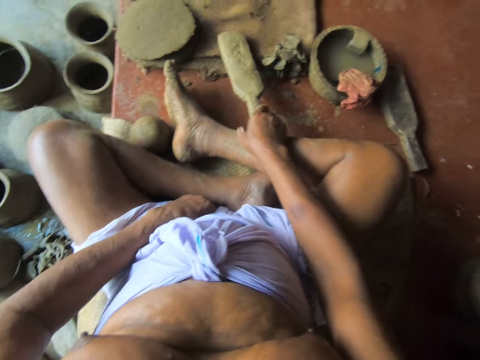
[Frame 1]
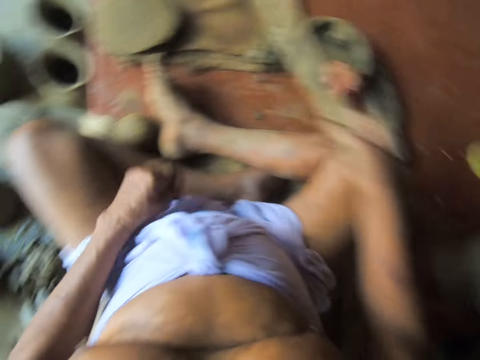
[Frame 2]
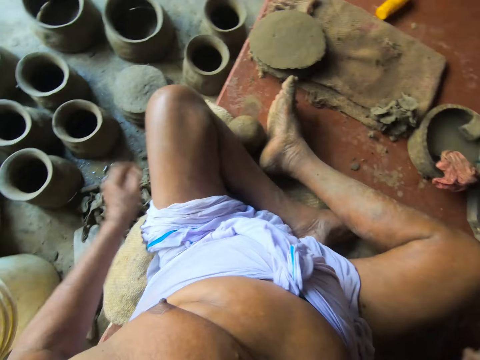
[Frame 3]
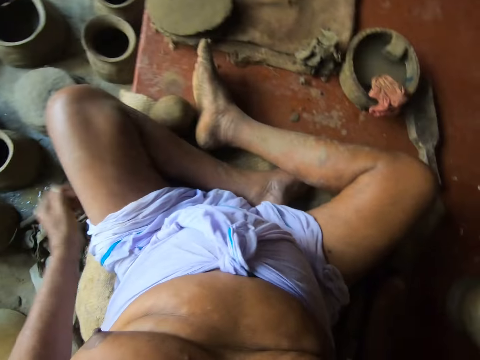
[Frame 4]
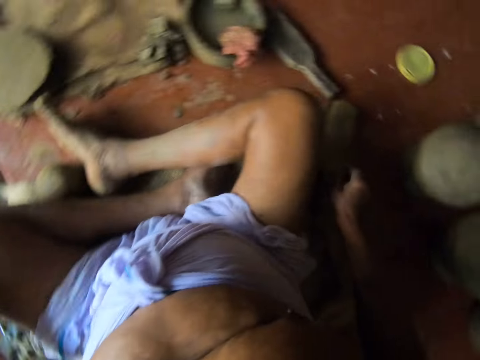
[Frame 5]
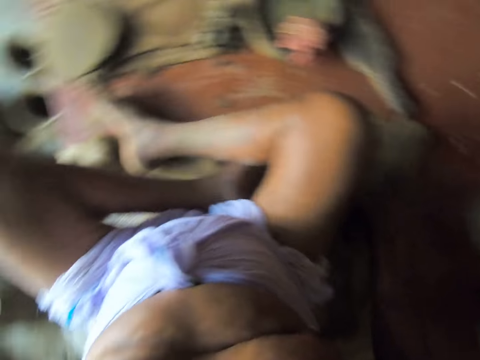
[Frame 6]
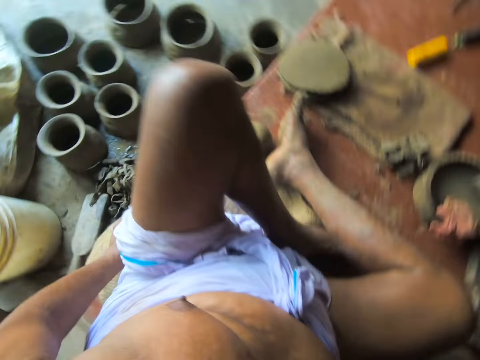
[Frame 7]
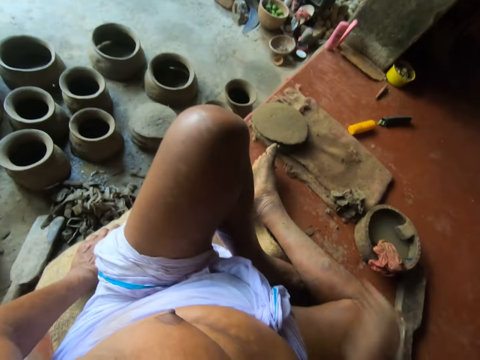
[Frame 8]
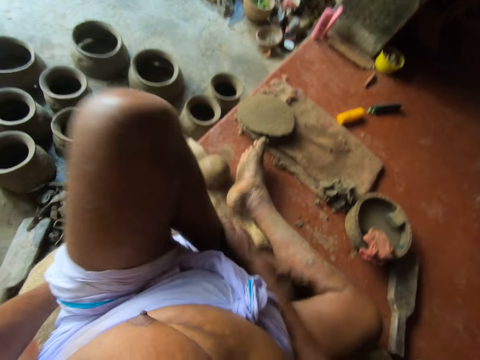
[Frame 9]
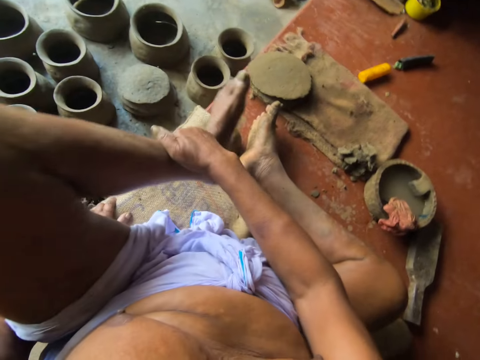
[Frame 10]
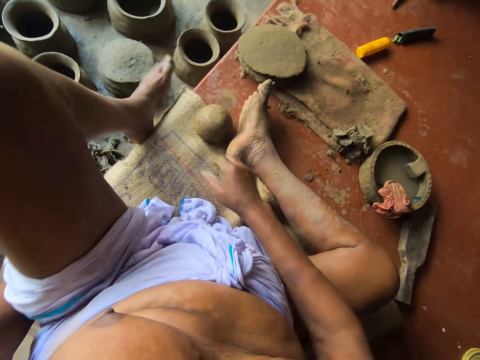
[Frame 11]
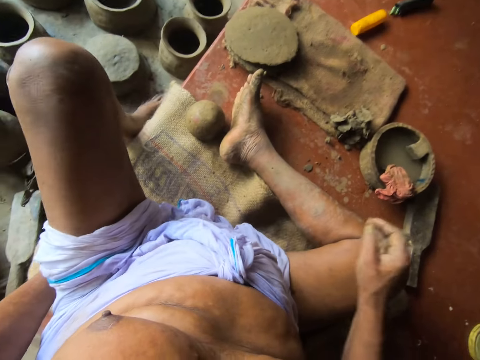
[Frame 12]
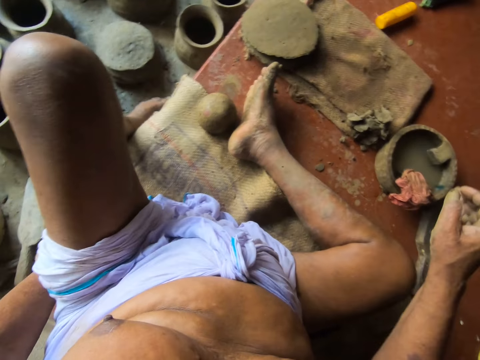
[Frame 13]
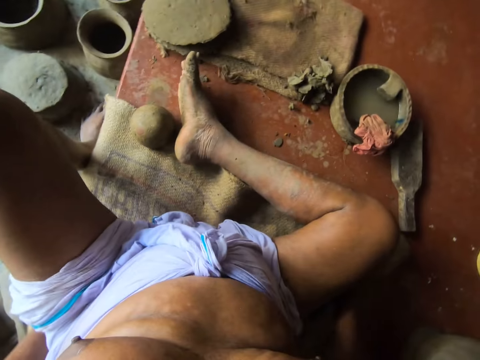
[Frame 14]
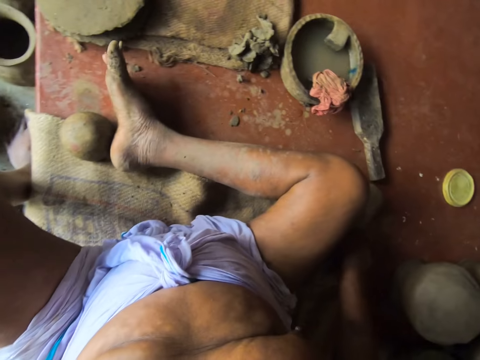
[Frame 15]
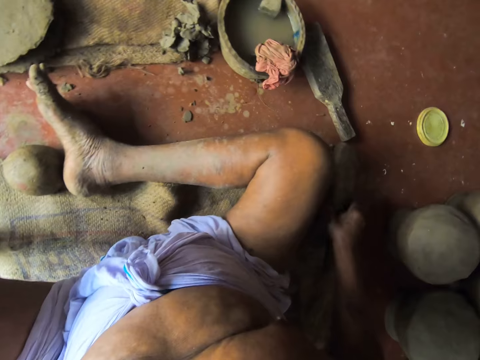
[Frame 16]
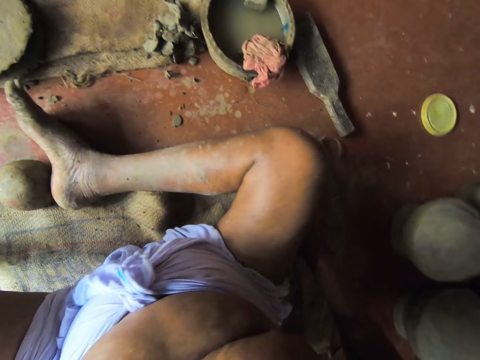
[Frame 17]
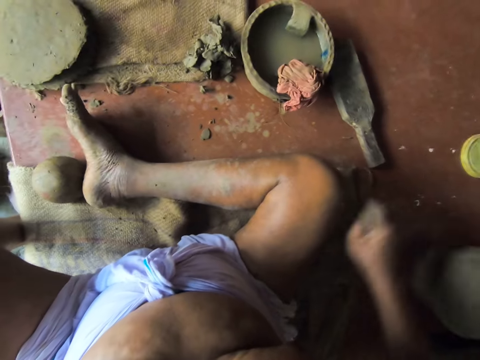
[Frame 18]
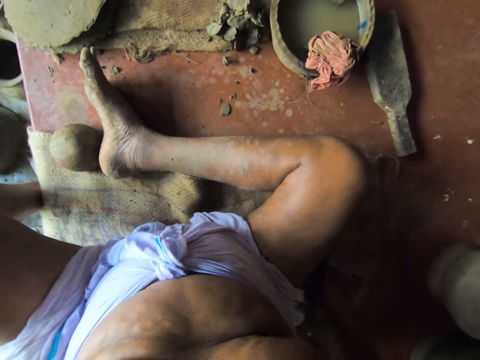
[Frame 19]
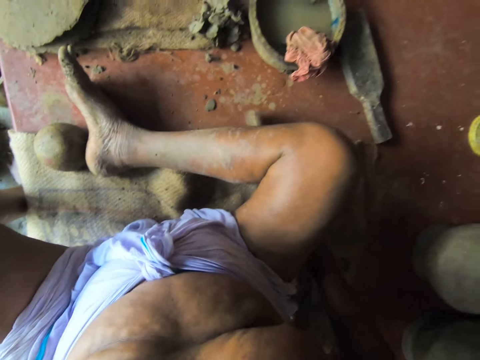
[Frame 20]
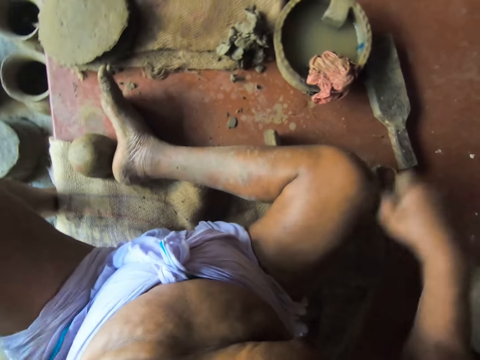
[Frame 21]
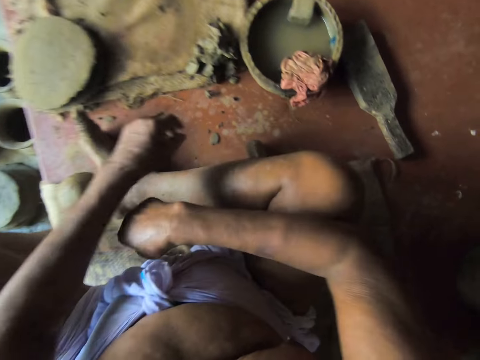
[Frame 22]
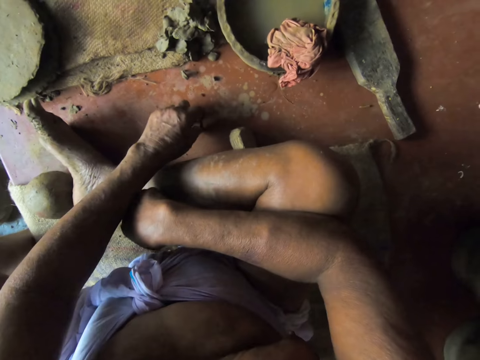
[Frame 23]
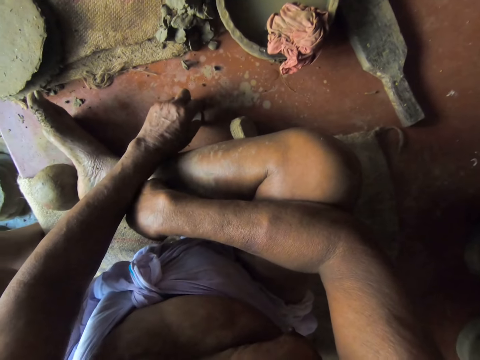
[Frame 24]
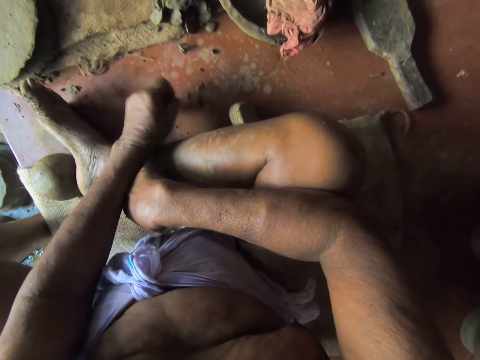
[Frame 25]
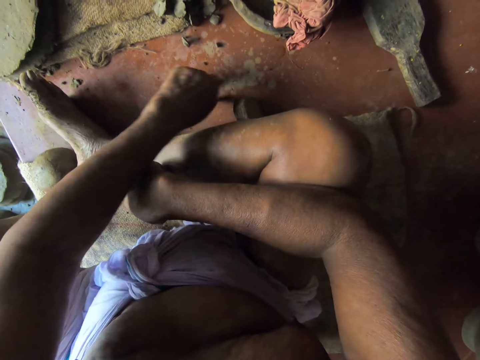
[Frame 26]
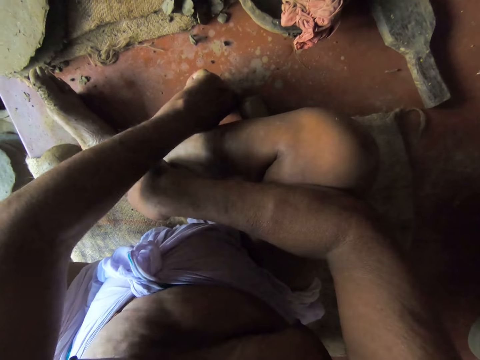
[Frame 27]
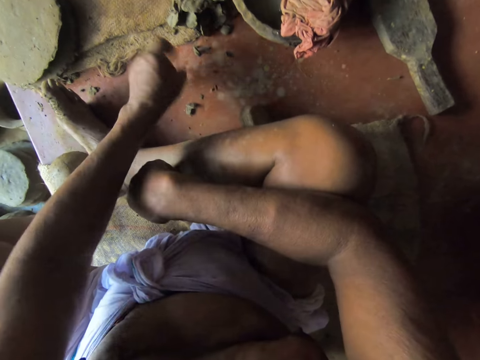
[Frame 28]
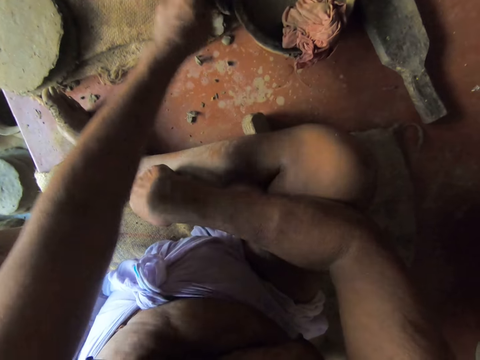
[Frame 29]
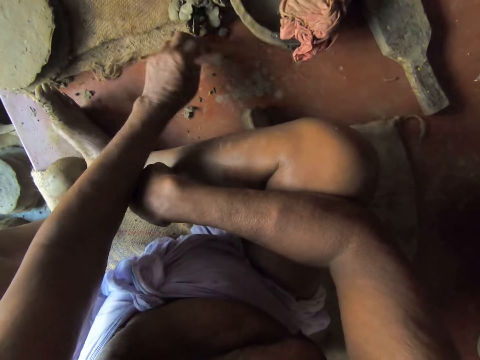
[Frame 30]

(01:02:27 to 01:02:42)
The camera wearer picks up the wooden paddle or wood from the floor with his right hand. He puts the wood aside. He stretches his leg. He puts the wood under his leg. He picks up clay dirt from the floor with his left hand.

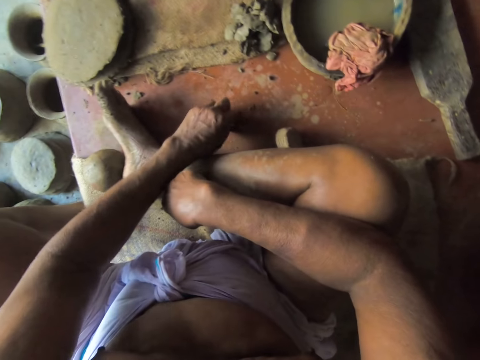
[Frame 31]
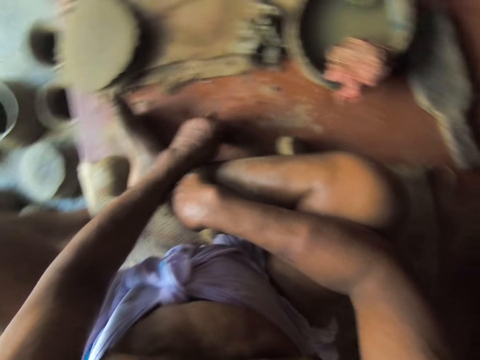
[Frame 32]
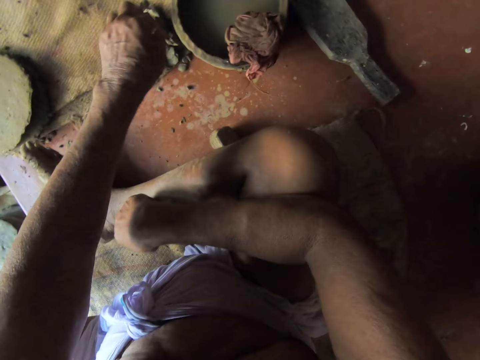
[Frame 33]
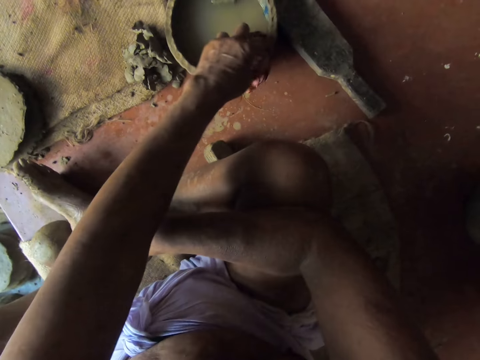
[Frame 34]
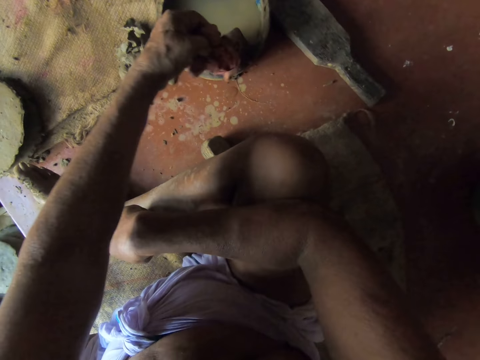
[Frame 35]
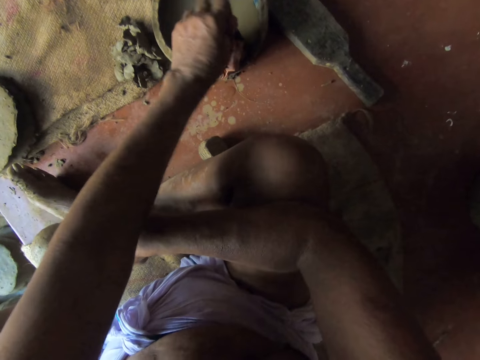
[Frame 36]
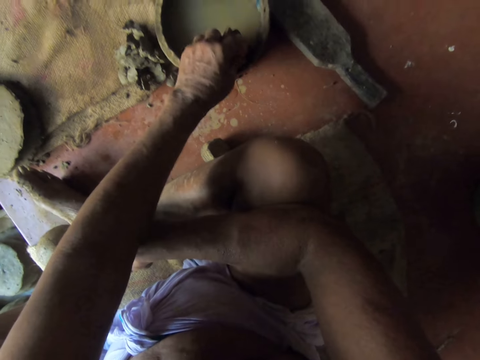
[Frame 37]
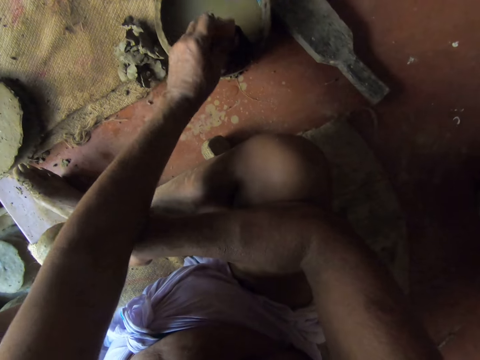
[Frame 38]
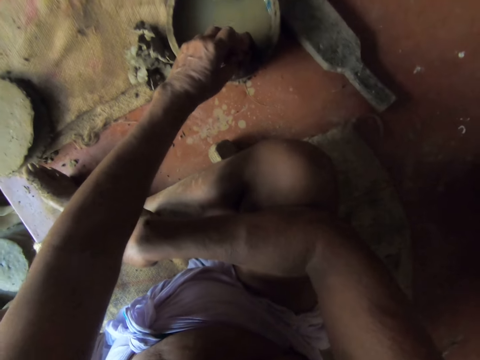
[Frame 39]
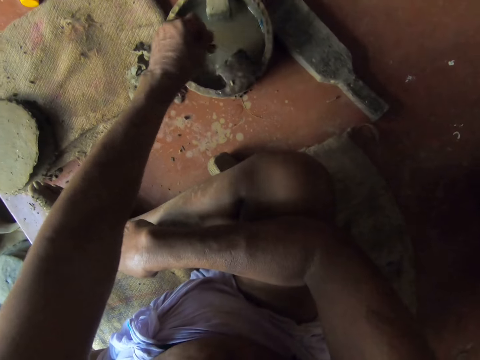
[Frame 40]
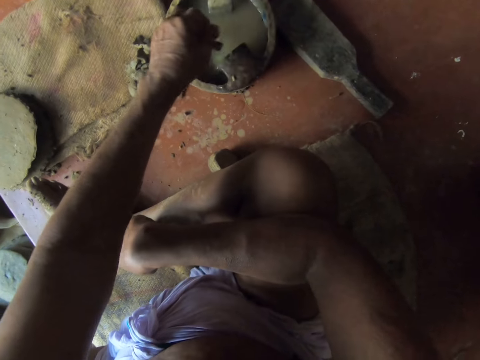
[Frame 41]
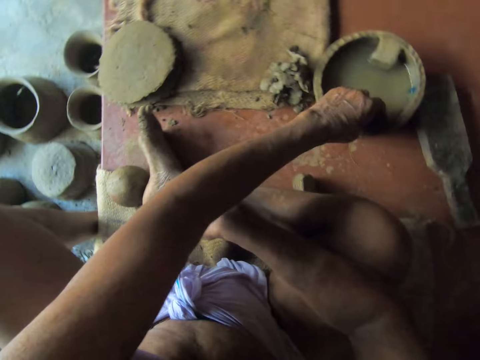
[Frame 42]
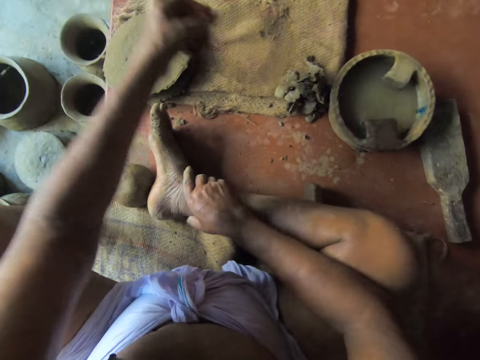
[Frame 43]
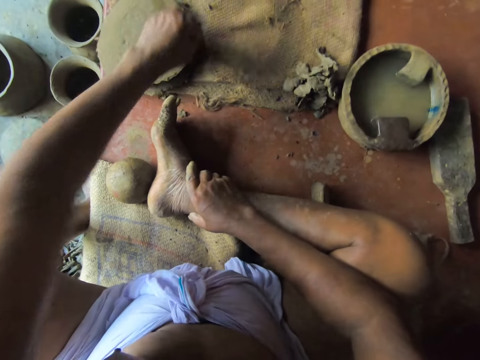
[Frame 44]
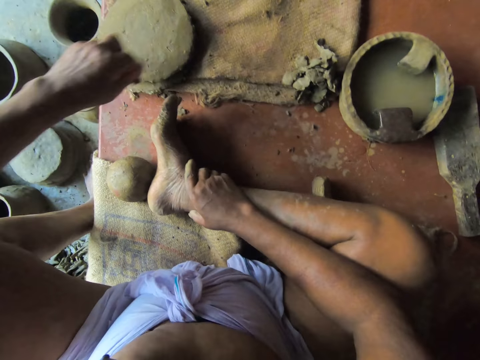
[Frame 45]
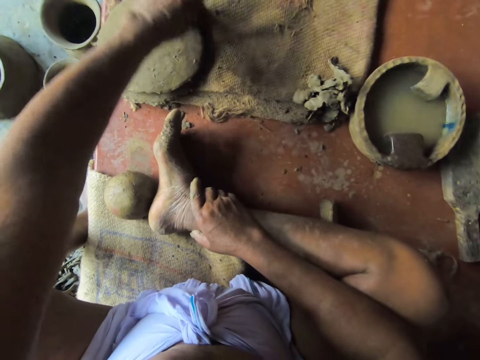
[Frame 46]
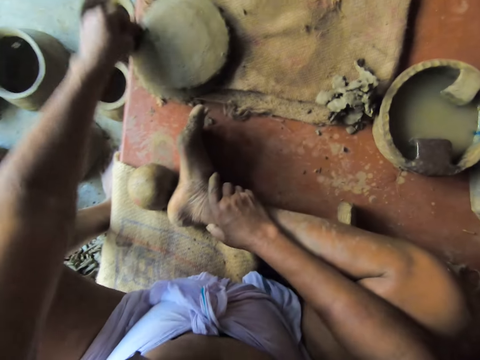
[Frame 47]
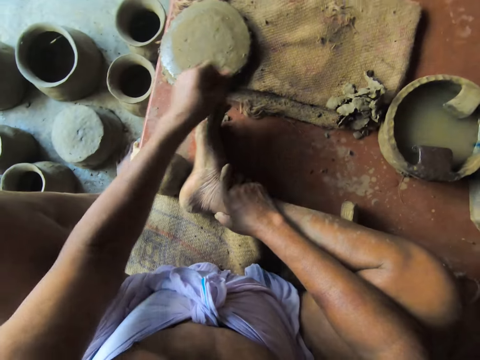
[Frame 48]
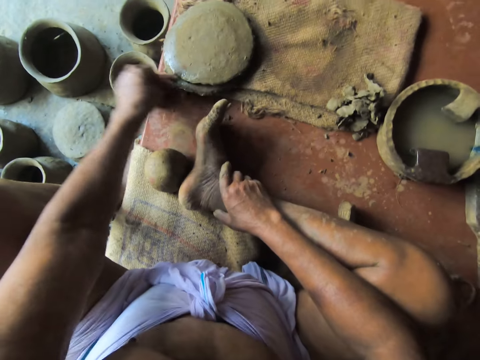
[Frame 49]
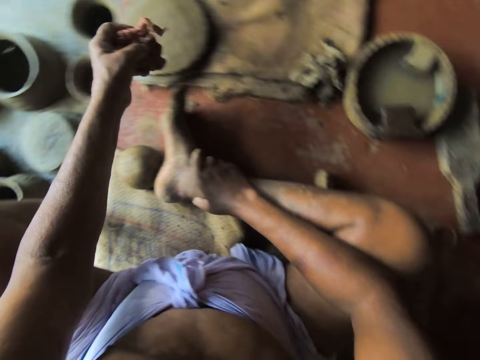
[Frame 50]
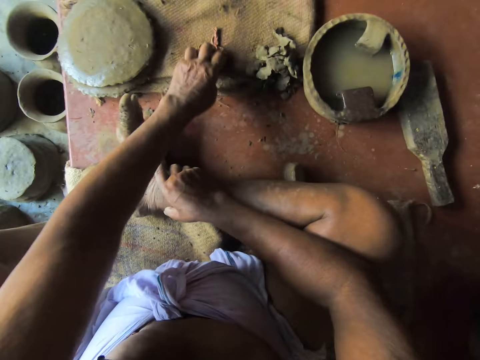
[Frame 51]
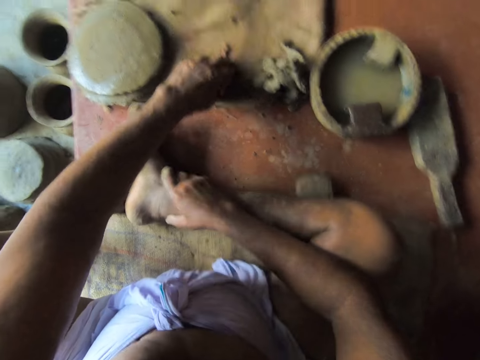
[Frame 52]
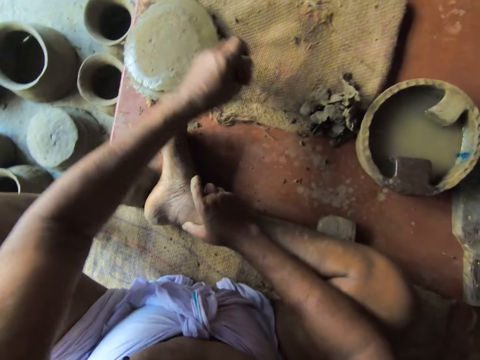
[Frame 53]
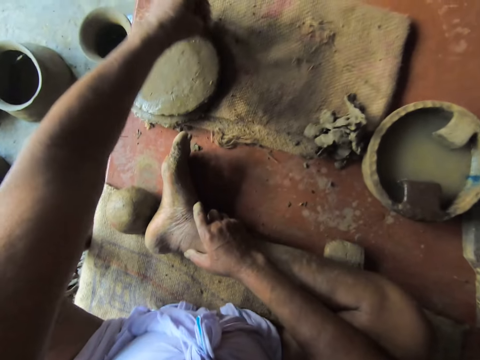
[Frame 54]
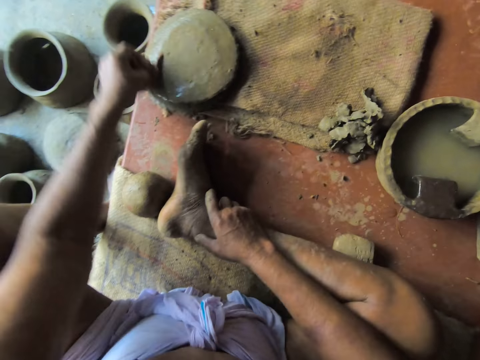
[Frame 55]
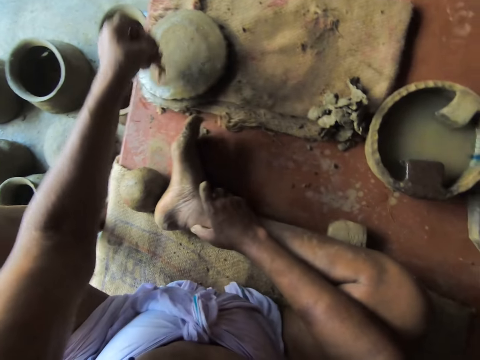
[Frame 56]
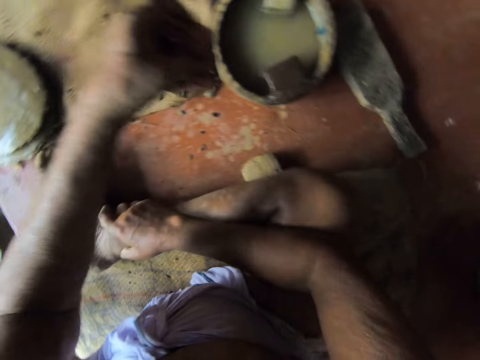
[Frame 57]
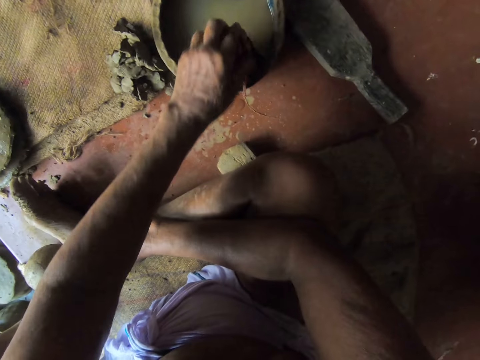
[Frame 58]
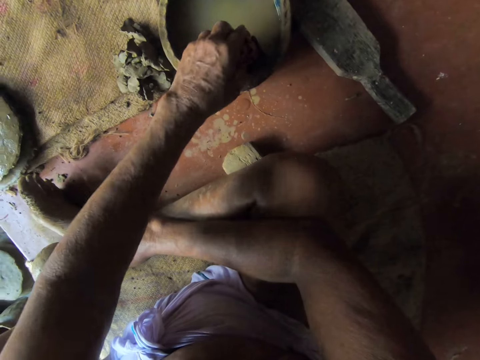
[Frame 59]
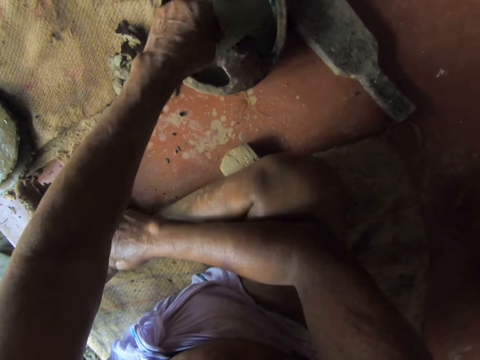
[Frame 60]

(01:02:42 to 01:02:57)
The camera wearer puts the clay on the clay heap. He picks up a rag at an edge of the bowl of water on the floor with his left hand. He dips the rag in the bowl of water on the floor with his left hand. He wipes a flat clay mold with the rag in his left hand. He holds the rag properly with his left hand. He wipes the flat clay mold with the rag in his left hand. He dips the rag in the bowl of water on the floor with his left hand.
